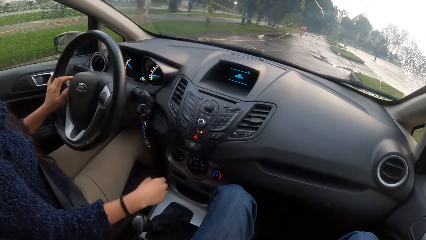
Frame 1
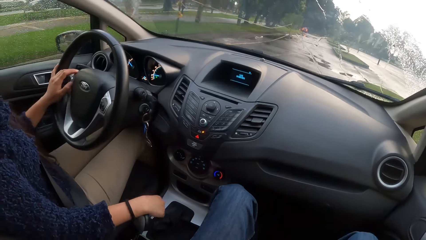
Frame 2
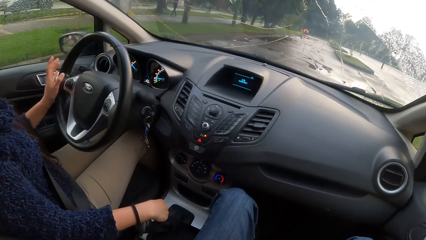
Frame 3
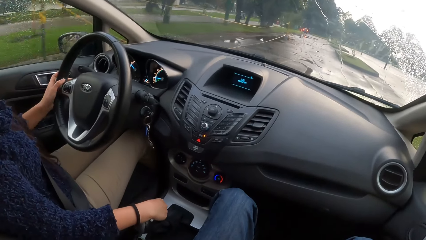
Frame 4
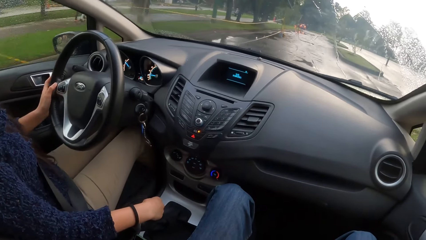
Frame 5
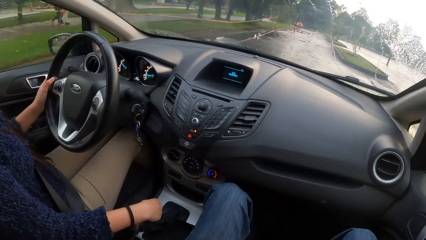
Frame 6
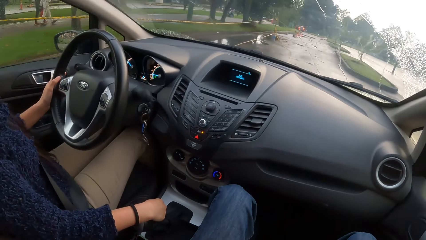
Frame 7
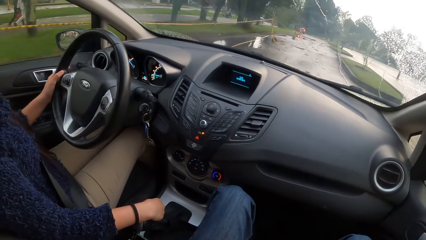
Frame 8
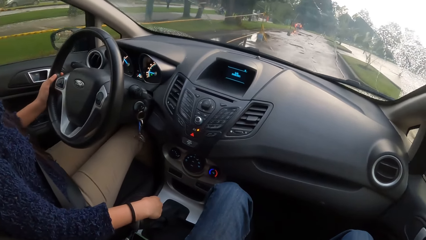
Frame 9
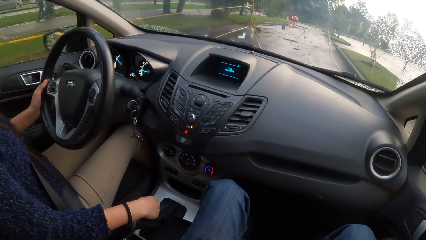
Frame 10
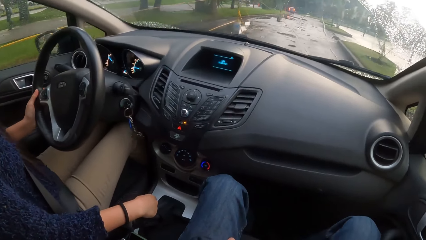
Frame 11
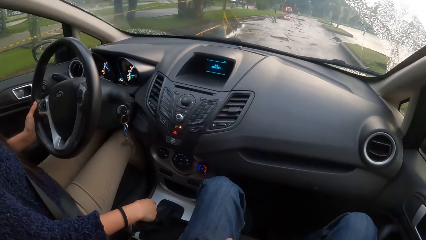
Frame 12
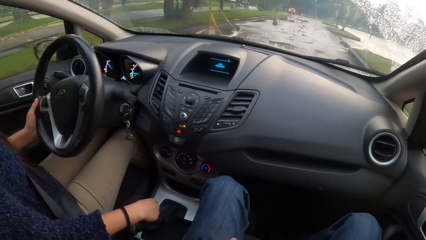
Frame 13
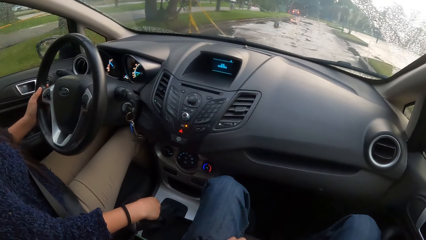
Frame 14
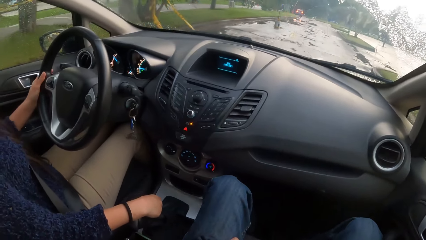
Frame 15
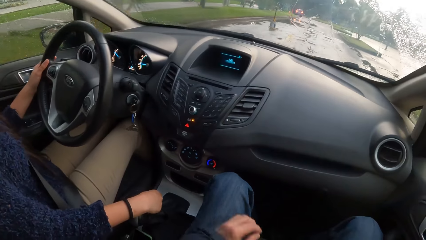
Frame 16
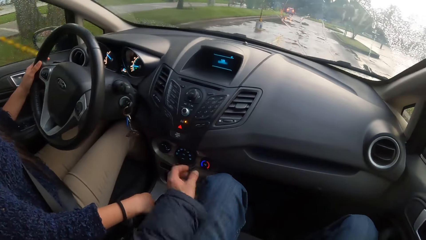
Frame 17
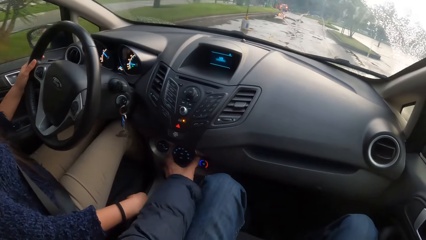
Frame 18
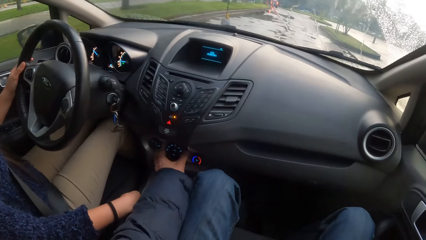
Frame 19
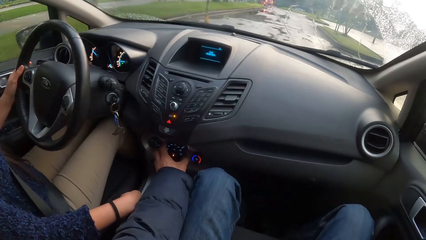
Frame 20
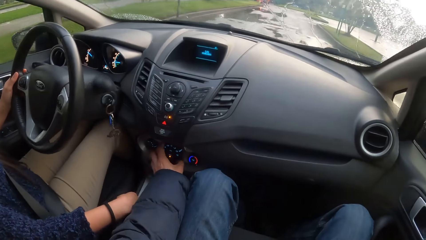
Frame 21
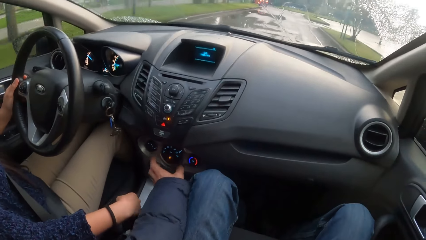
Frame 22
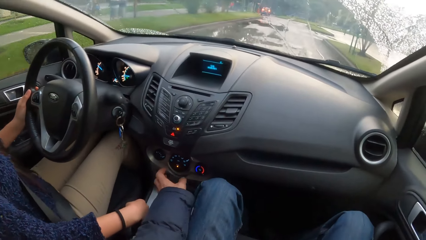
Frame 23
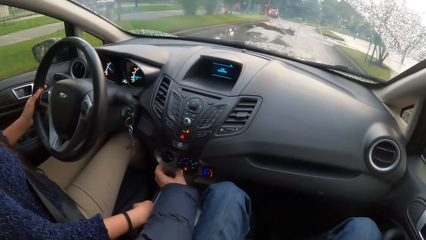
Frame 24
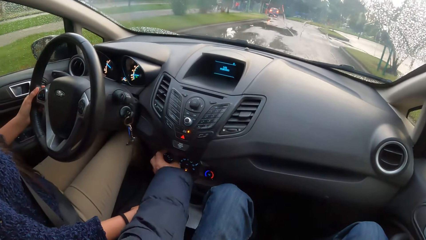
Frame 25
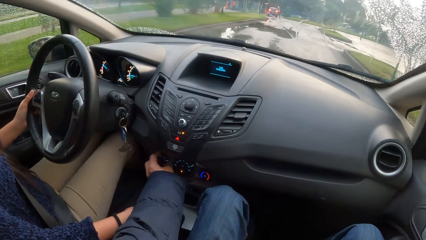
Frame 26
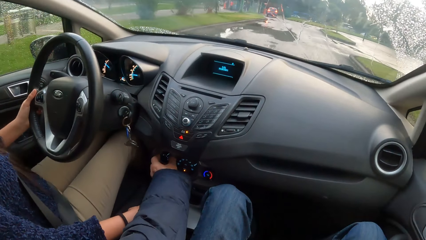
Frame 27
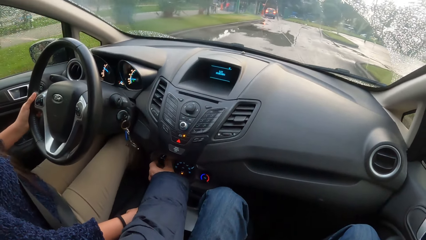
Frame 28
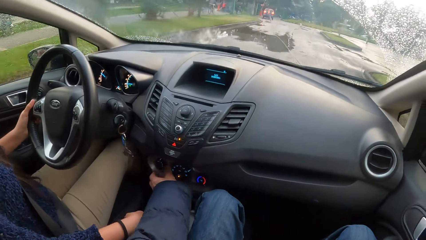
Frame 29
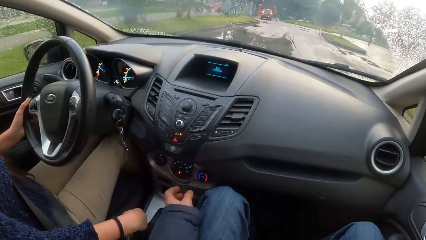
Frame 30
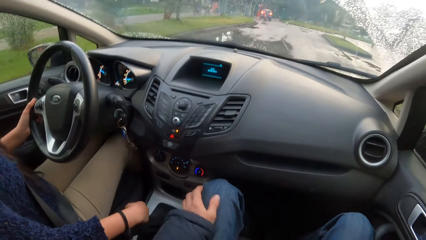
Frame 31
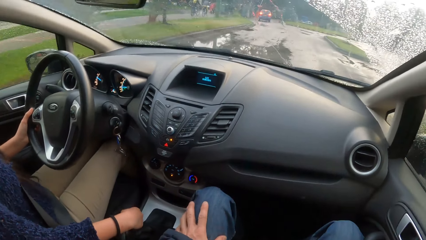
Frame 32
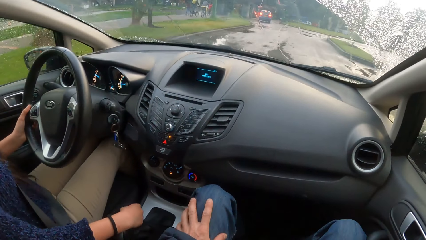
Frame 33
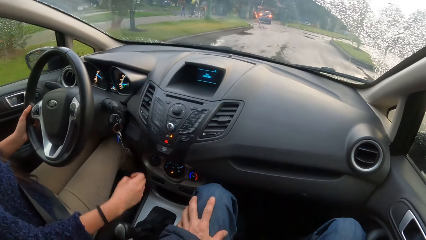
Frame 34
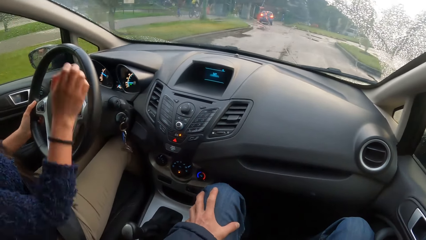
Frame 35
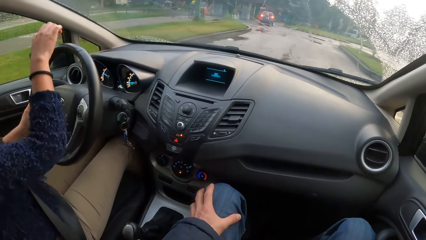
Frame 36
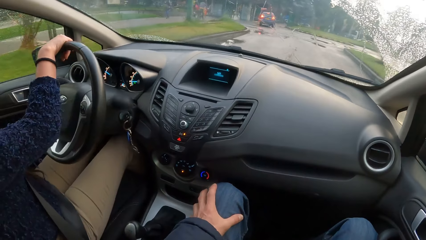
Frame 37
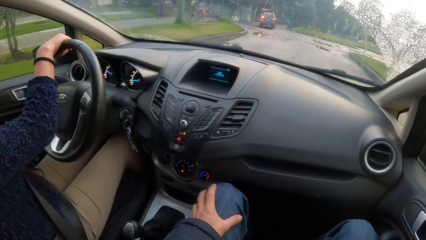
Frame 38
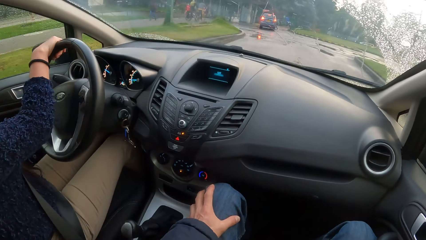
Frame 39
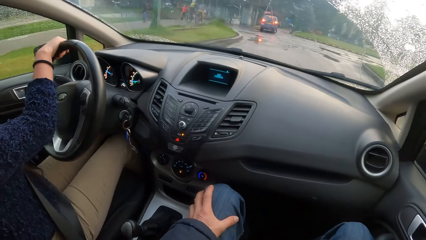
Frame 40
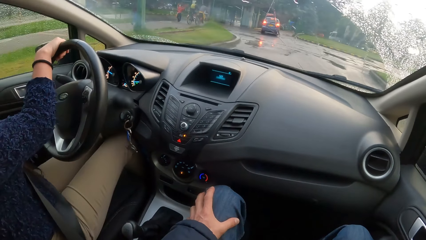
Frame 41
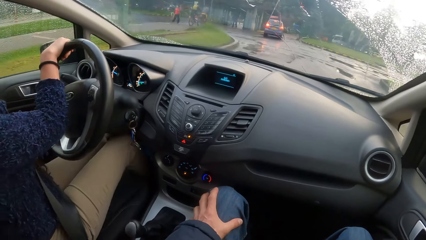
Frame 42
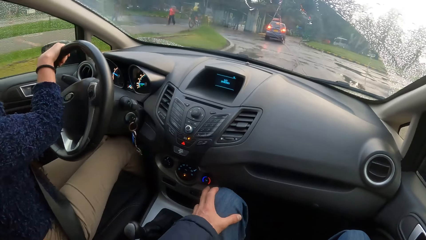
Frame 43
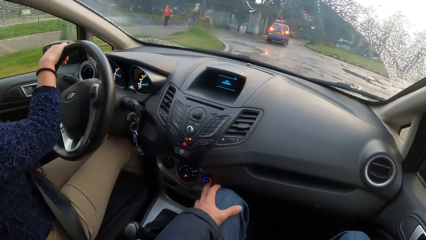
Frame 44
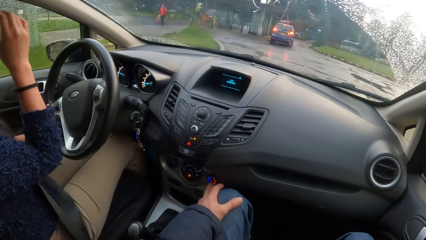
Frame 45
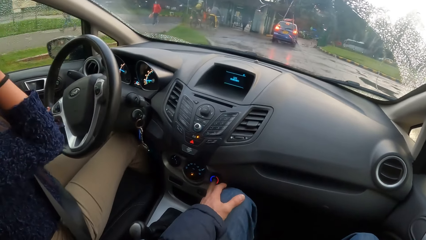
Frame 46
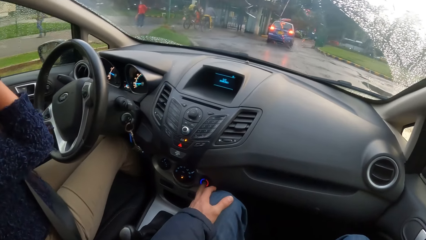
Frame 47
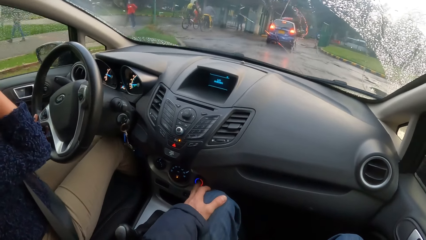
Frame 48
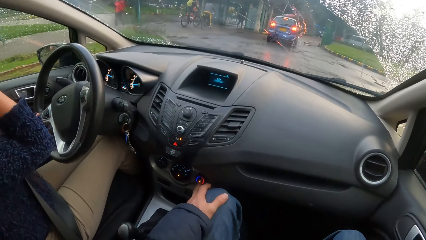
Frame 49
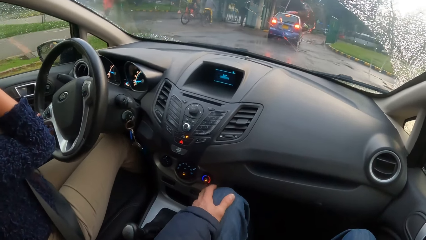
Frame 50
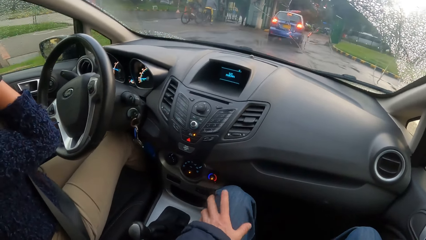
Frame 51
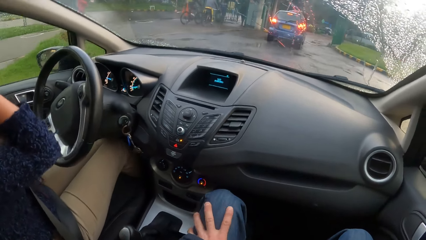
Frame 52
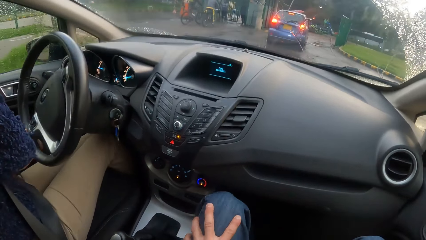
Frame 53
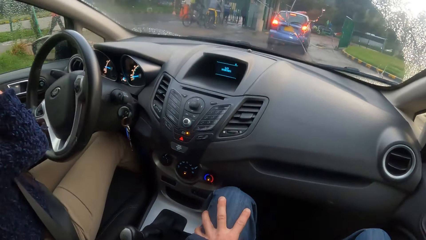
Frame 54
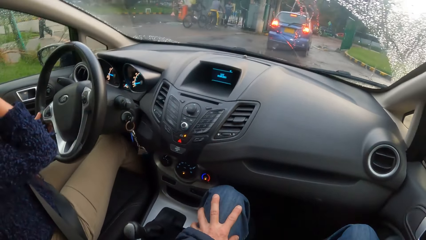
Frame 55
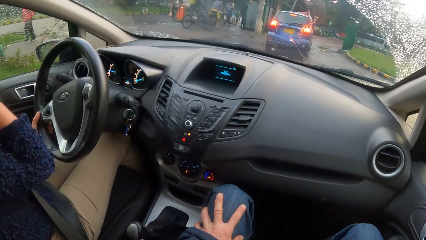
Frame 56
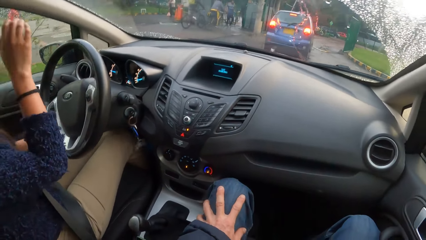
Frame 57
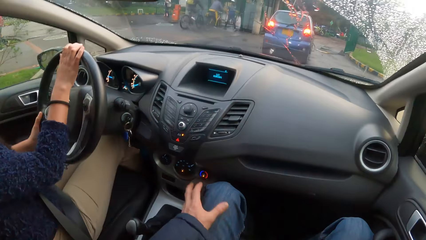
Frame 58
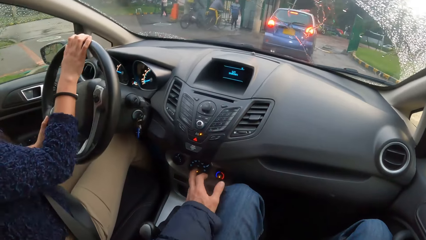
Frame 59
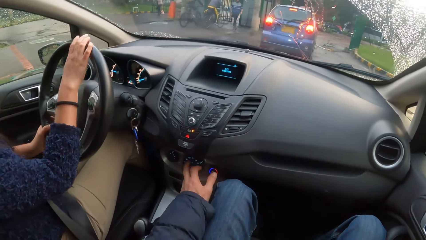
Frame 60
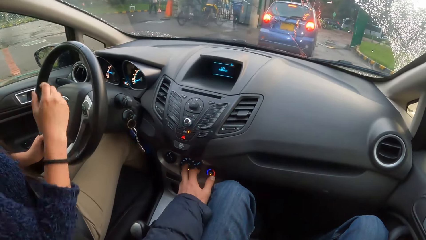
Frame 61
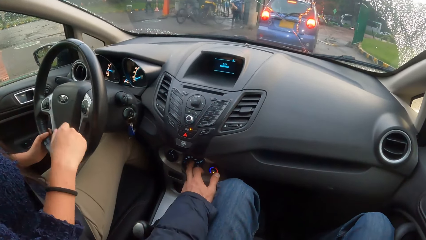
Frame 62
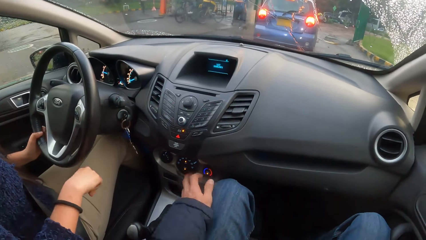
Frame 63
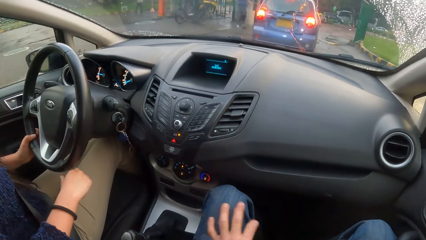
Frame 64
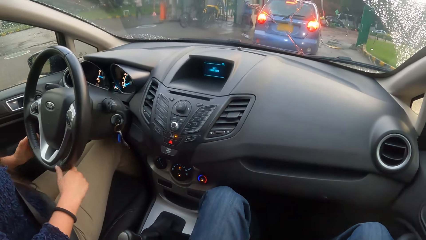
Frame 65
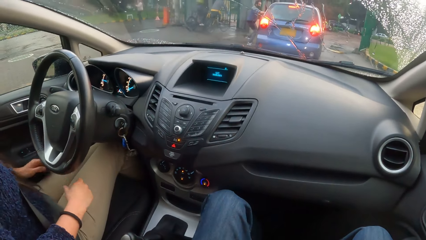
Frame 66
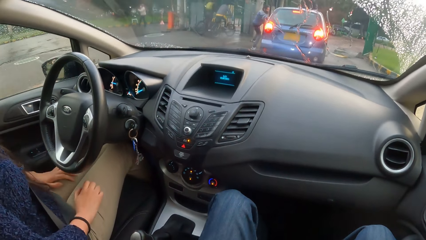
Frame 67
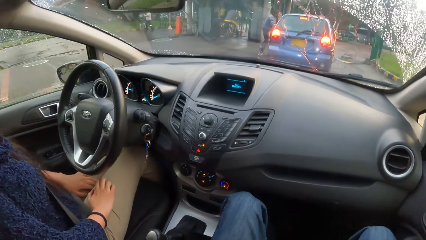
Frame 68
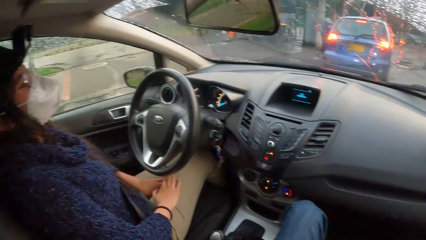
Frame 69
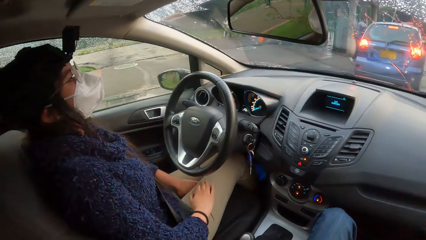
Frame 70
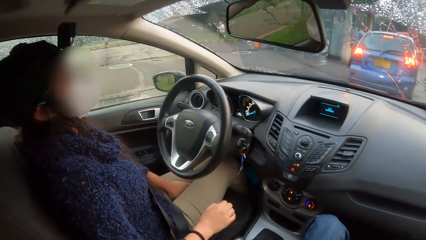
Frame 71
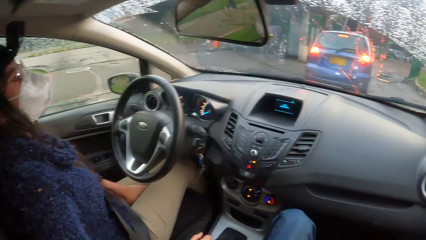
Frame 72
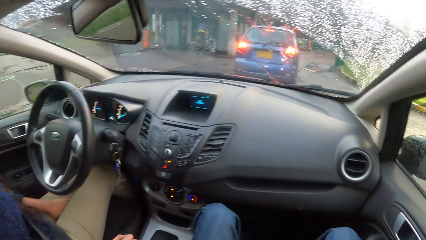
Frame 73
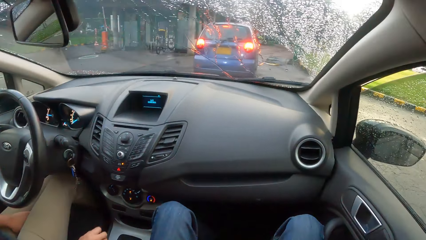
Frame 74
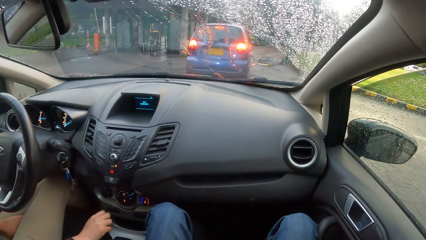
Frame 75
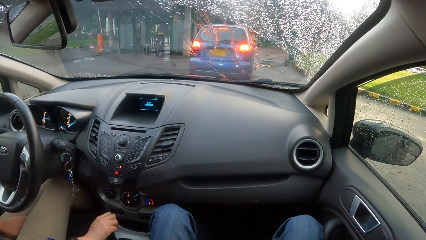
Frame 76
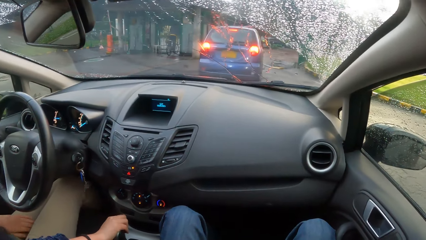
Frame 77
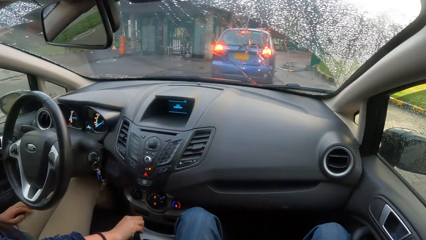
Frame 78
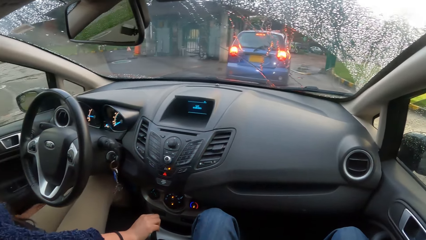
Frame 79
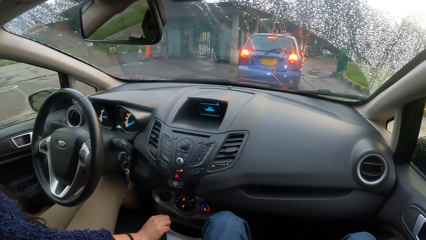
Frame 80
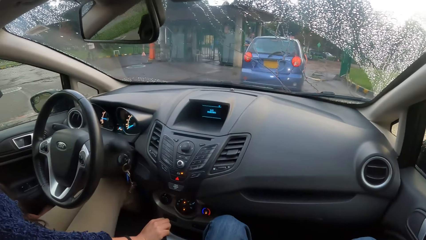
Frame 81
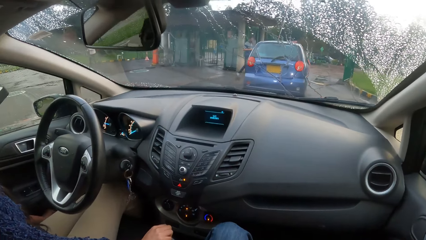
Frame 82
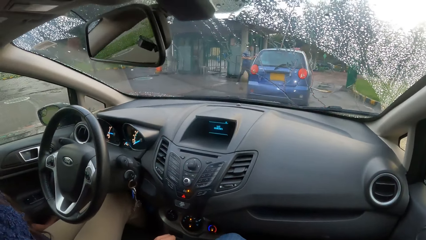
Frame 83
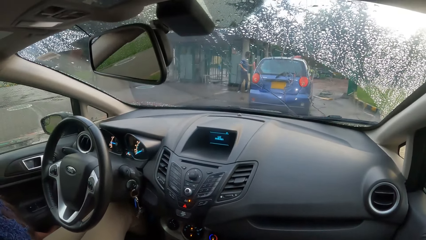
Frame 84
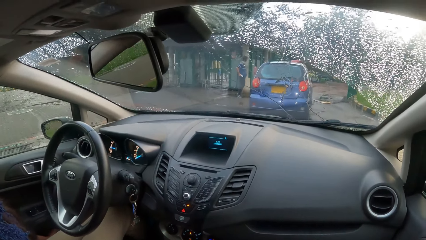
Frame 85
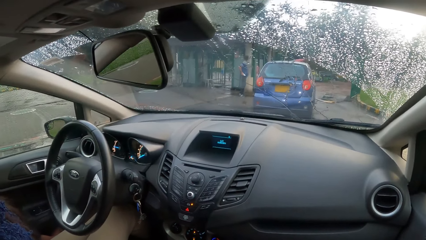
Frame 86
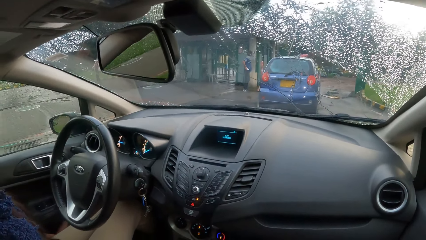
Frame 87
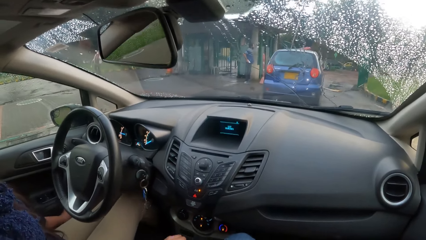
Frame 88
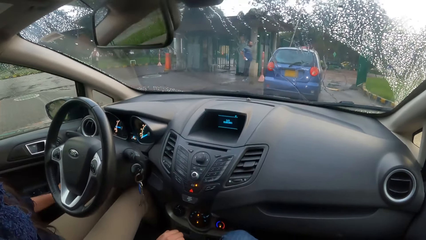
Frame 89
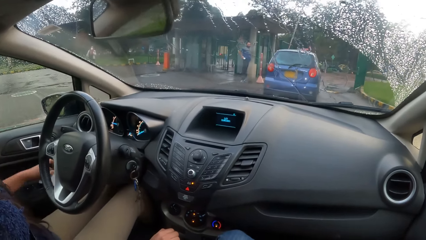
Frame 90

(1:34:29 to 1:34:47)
The camera wearer moves her left hand. She holds the button. She turns the AC controllers of the car with her left hand. She moves her hand up. She holds the button. She lifts her hand up. She holds the leg. She presses the button. She moves her hand back. She holds the button. She presses the button. She moves her hand back. She looks around. A woman adjusts the car gear with her right hand.
